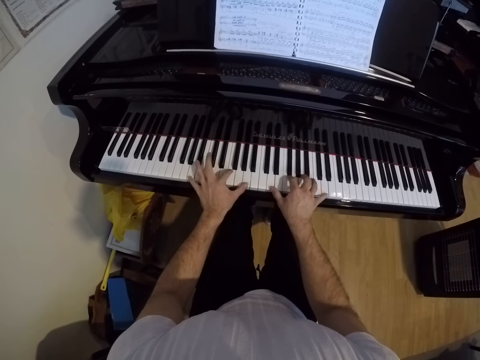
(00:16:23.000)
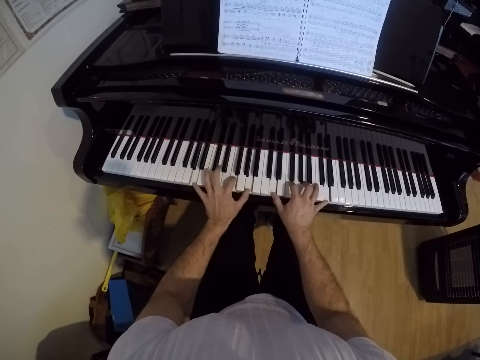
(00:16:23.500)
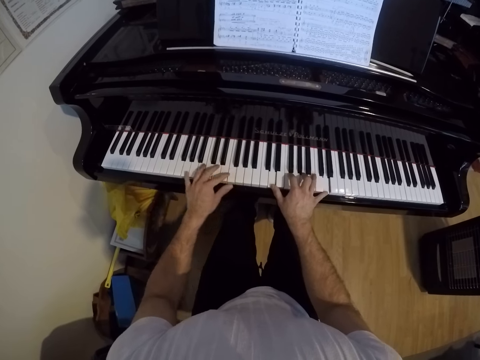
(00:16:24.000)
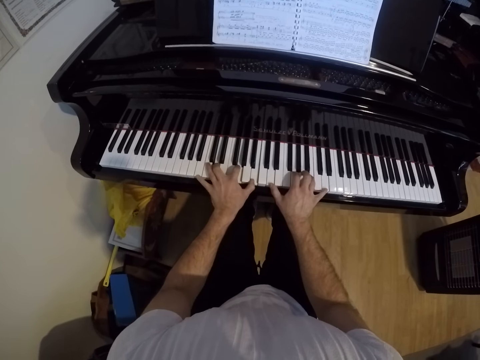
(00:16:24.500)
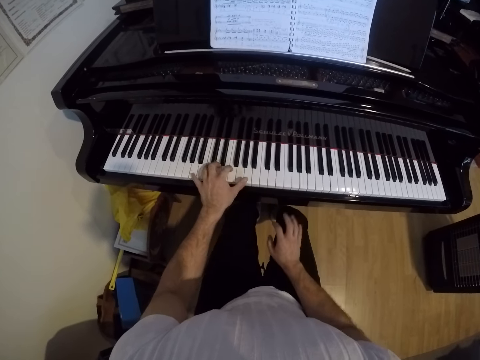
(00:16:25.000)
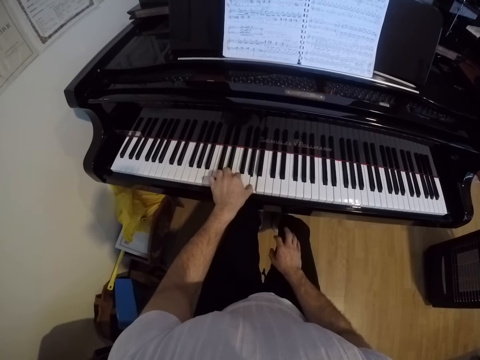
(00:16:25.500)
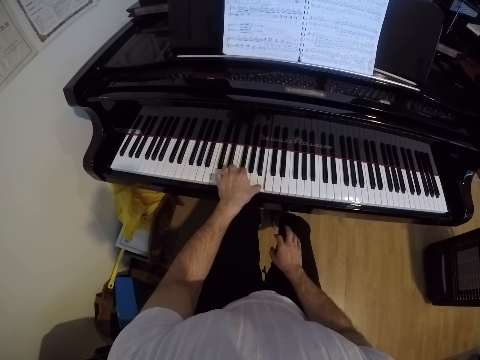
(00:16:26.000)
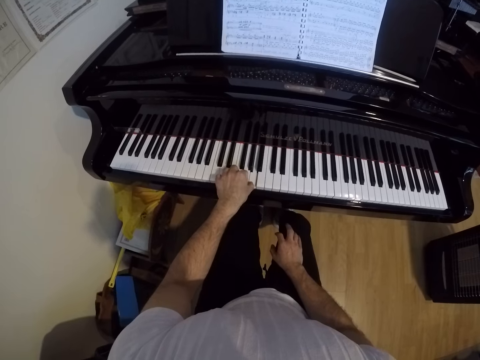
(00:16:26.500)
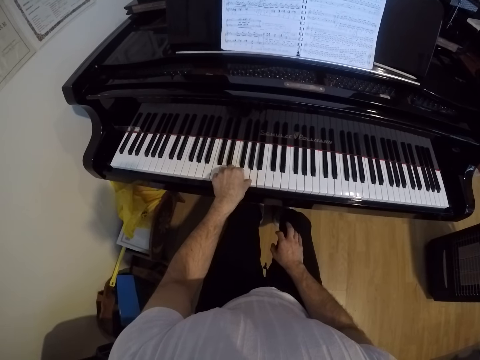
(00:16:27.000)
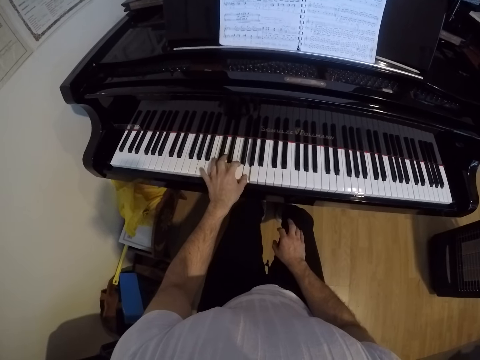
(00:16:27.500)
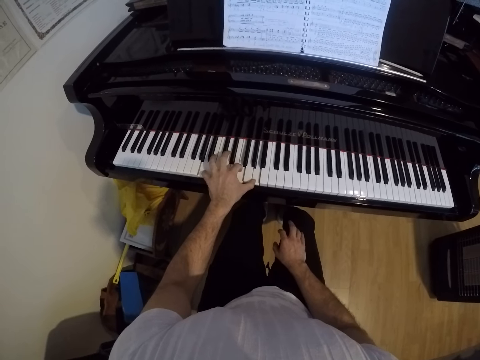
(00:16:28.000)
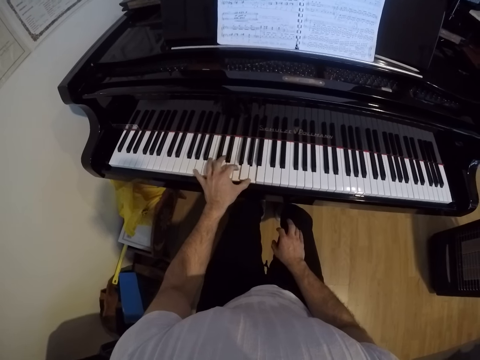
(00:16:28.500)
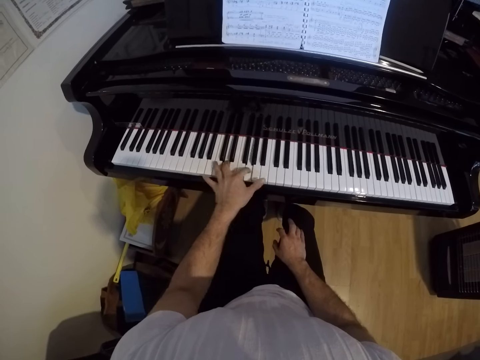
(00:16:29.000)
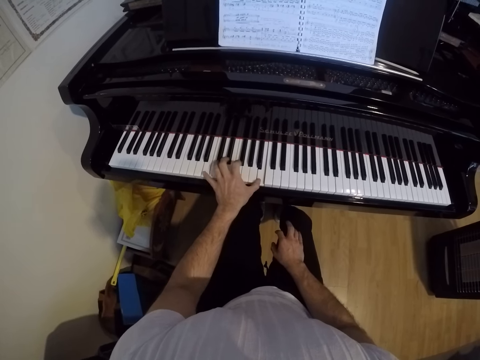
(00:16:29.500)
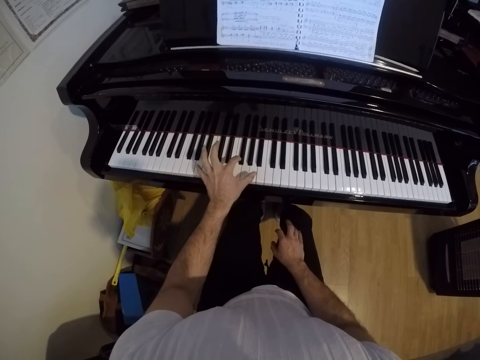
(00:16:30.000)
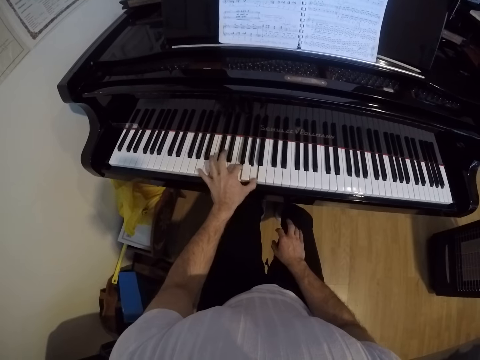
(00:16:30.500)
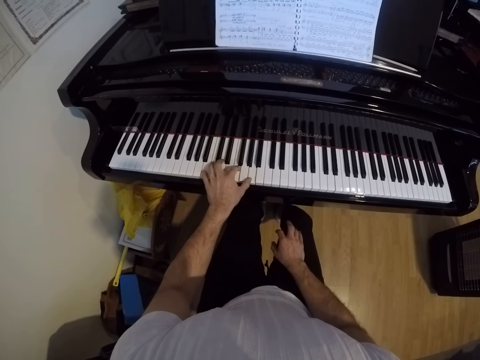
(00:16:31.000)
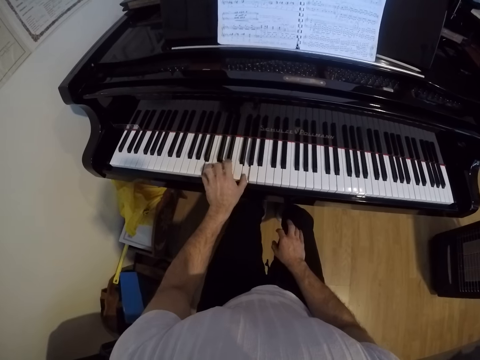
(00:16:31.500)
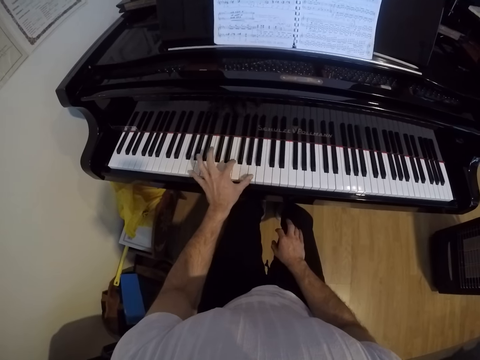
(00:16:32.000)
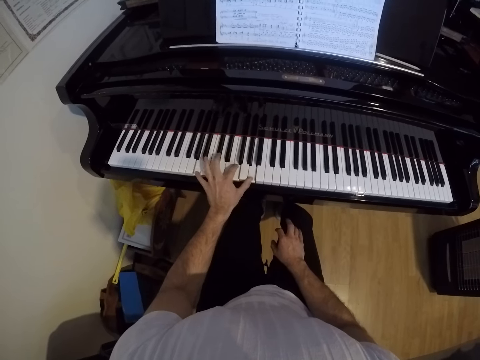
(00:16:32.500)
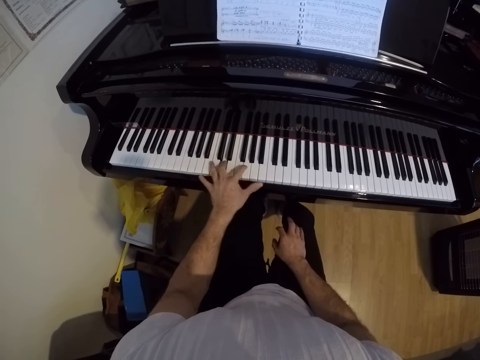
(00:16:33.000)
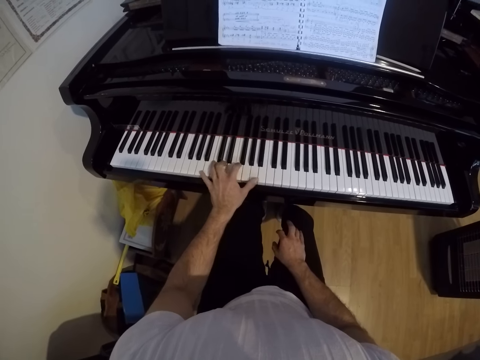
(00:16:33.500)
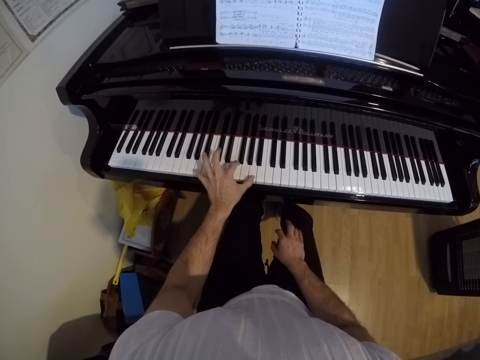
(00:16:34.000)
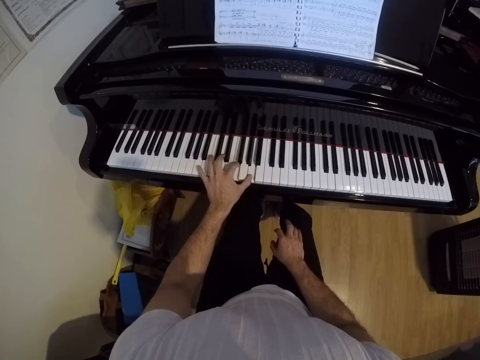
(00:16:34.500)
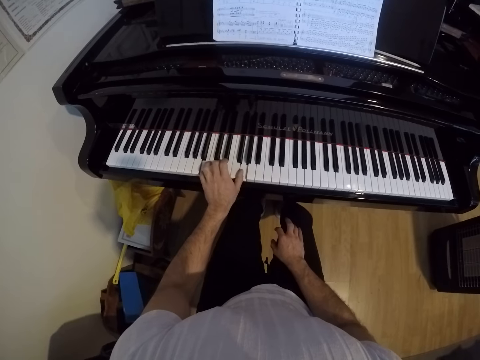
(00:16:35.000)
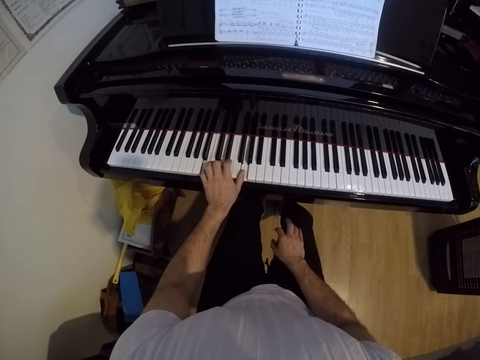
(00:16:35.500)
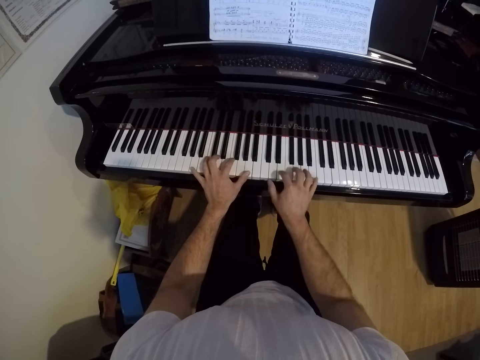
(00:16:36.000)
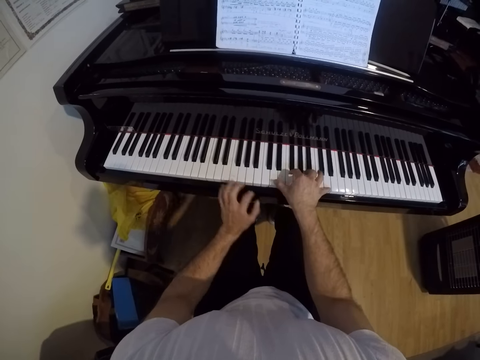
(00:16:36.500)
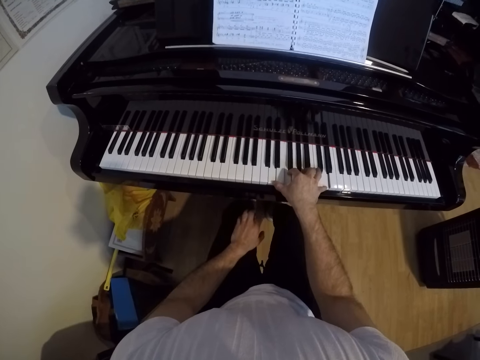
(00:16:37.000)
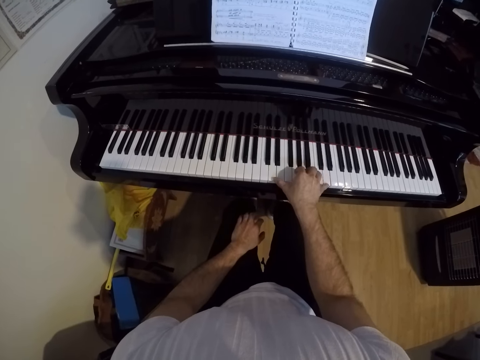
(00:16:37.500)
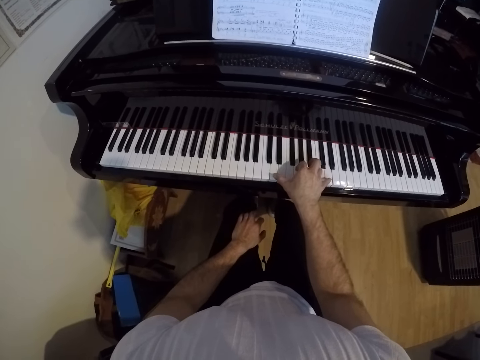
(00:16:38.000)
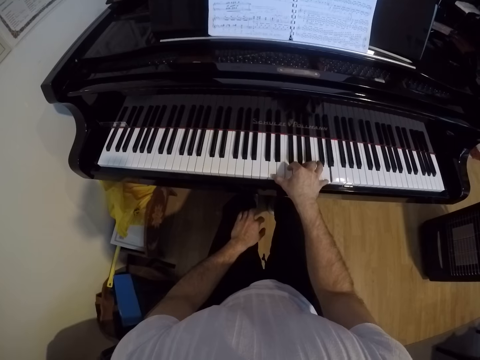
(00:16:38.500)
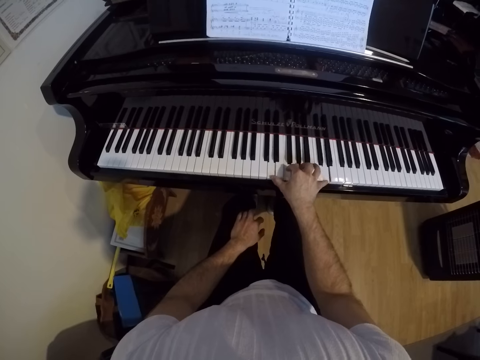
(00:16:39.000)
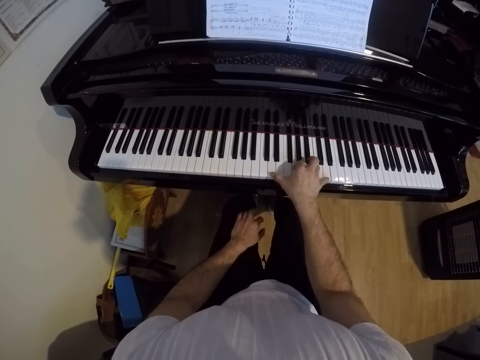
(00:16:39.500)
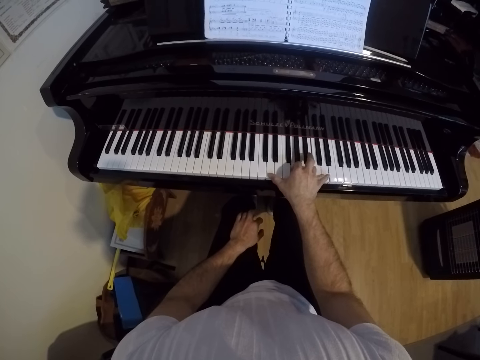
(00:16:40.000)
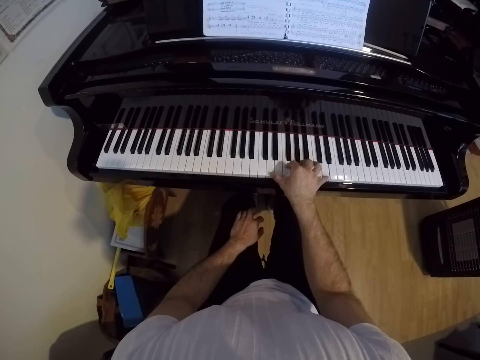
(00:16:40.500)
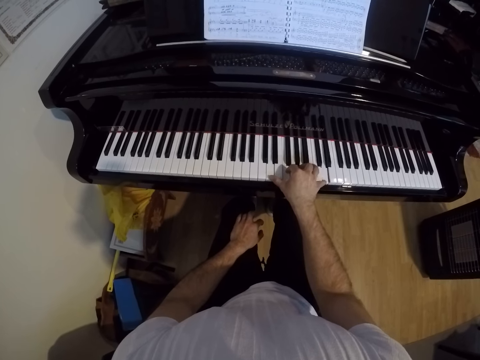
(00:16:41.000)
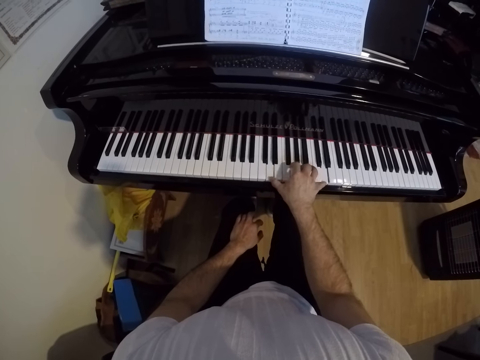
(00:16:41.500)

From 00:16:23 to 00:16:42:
The camera wearer plays the piano with his left hand. He puts his hand on his lap. He plays the piano with his right hand. He puts his hand on his lap again.

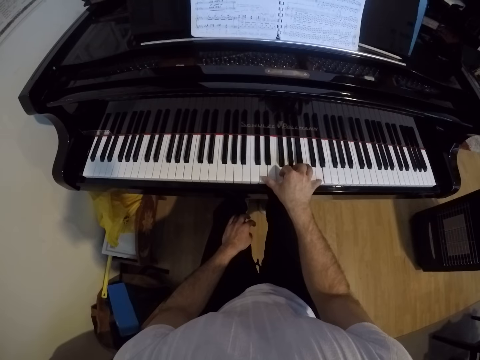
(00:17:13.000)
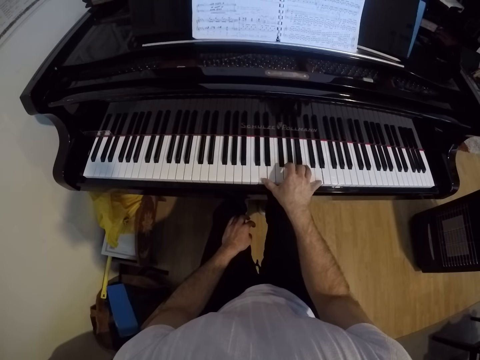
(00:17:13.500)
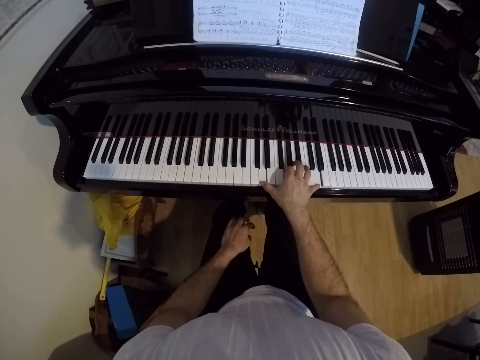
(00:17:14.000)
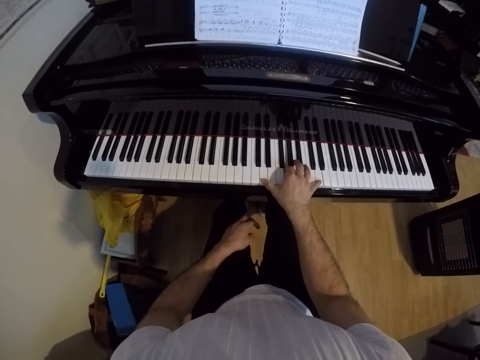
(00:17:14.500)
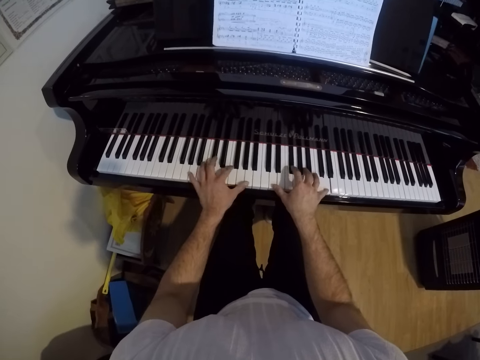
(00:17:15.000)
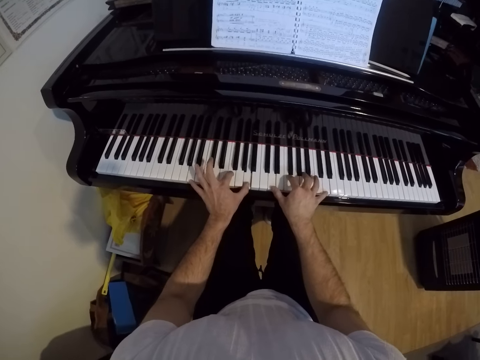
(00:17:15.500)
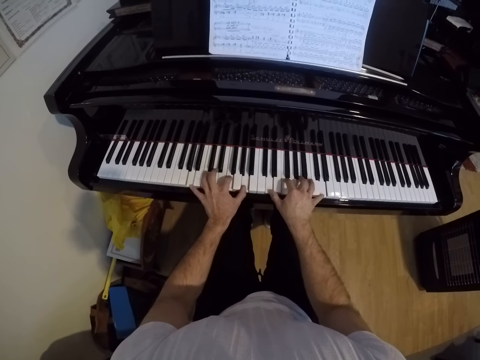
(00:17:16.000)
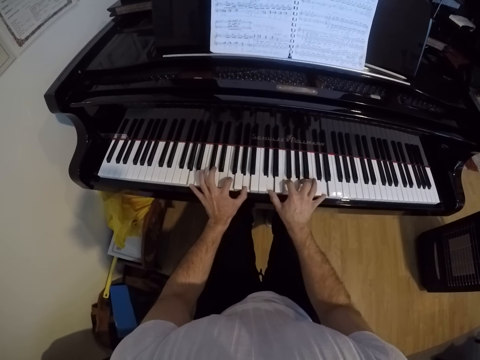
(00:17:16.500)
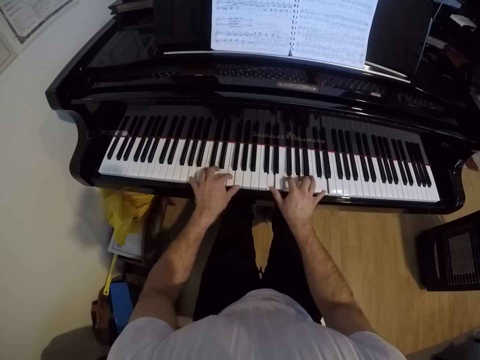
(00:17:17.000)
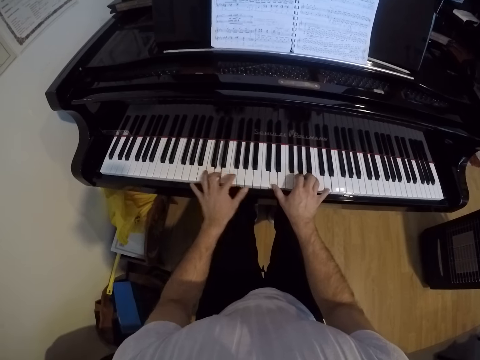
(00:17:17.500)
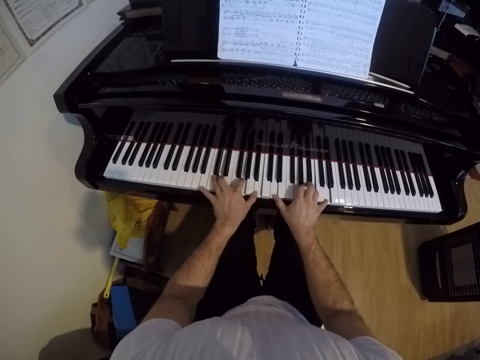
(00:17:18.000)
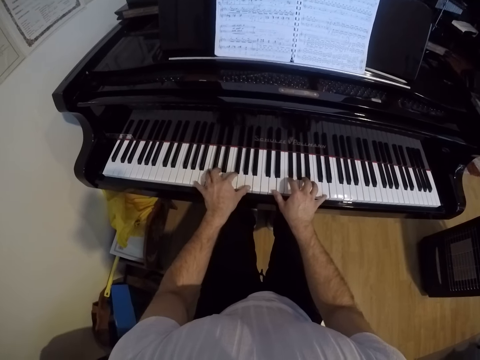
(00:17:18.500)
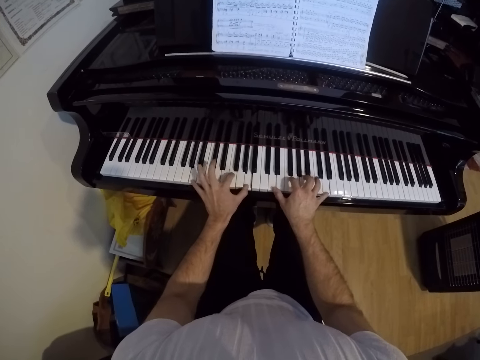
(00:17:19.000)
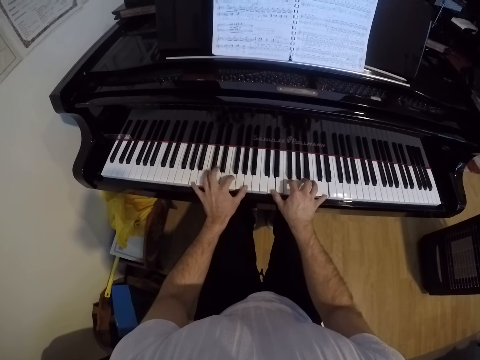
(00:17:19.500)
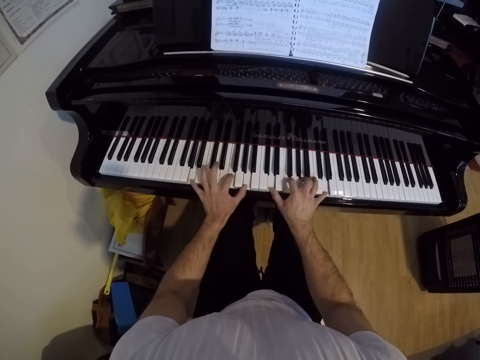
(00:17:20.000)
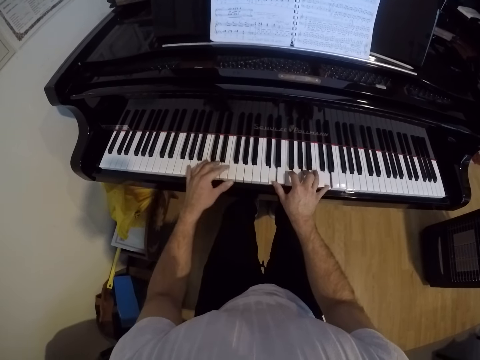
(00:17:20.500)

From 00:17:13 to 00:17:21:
The camera wearer plays the piano with both hands.
